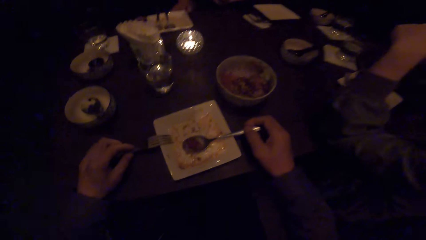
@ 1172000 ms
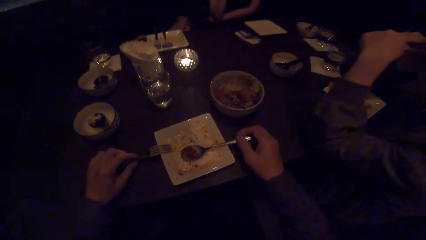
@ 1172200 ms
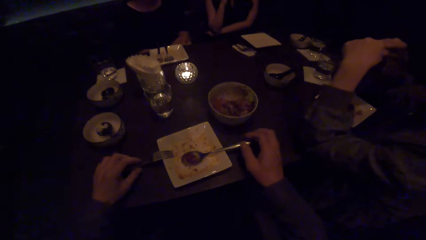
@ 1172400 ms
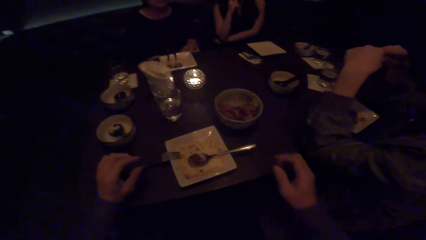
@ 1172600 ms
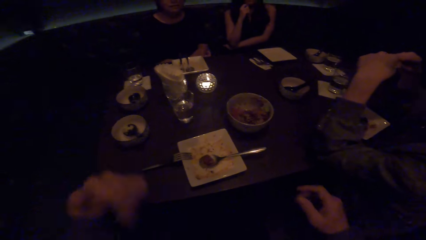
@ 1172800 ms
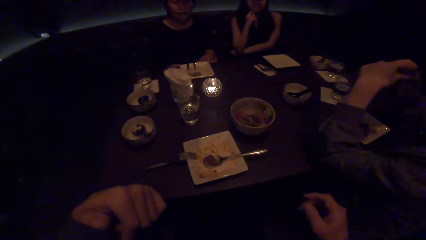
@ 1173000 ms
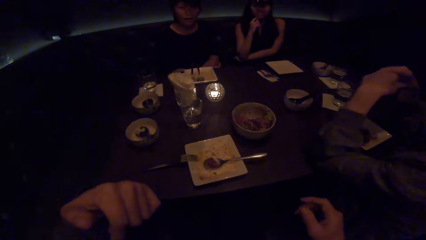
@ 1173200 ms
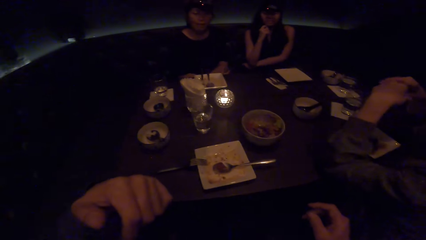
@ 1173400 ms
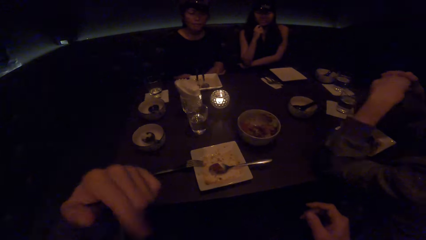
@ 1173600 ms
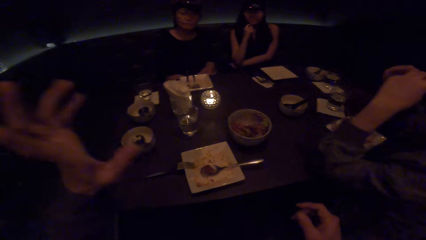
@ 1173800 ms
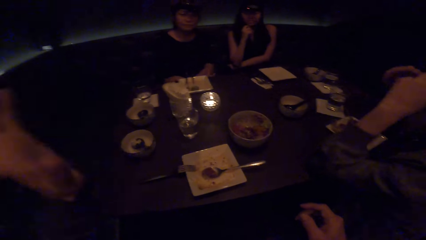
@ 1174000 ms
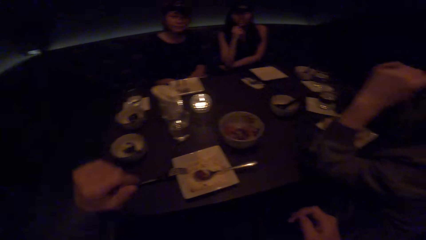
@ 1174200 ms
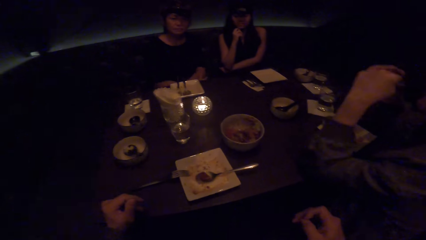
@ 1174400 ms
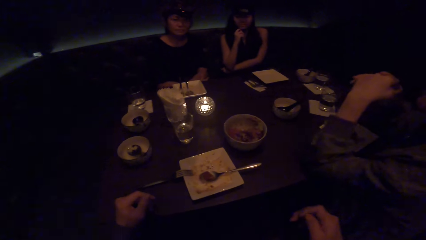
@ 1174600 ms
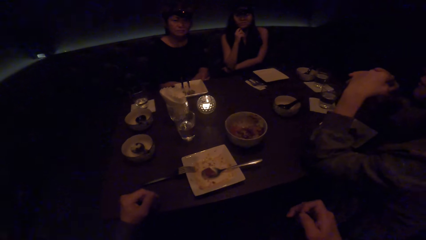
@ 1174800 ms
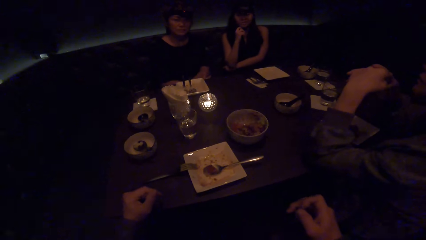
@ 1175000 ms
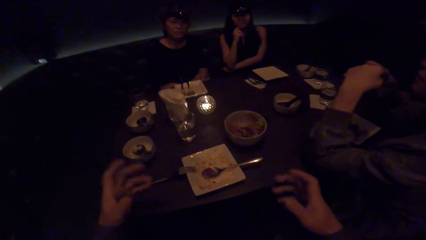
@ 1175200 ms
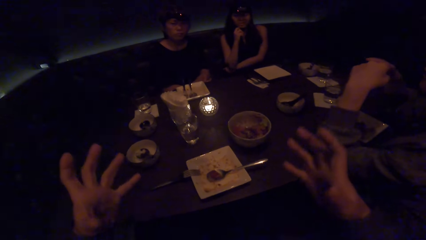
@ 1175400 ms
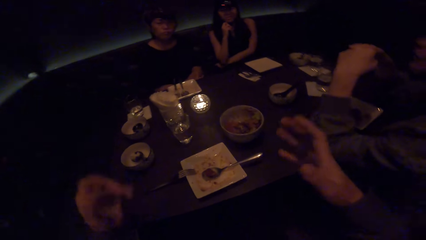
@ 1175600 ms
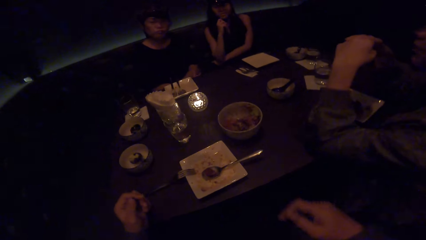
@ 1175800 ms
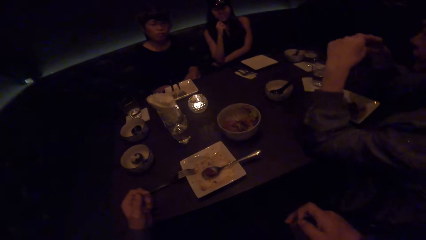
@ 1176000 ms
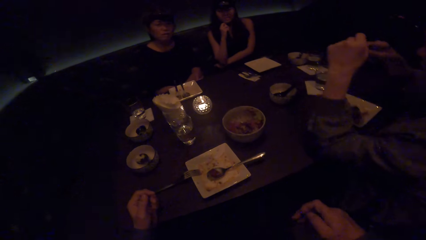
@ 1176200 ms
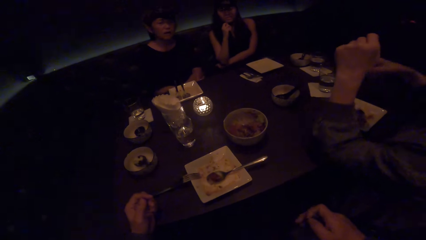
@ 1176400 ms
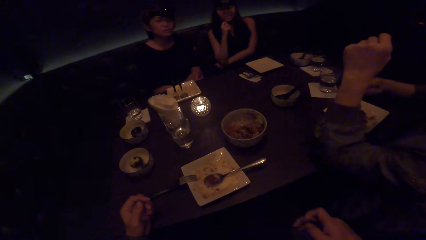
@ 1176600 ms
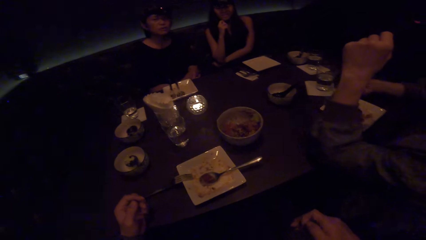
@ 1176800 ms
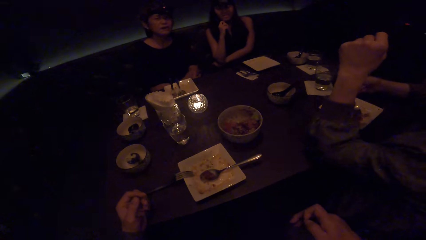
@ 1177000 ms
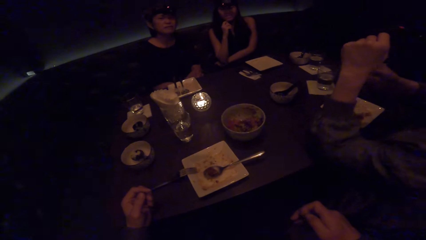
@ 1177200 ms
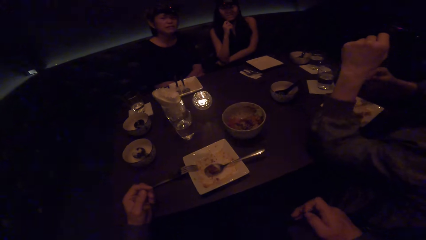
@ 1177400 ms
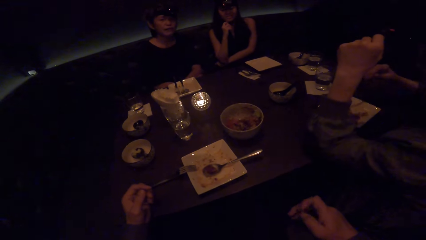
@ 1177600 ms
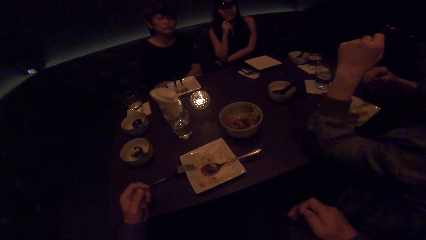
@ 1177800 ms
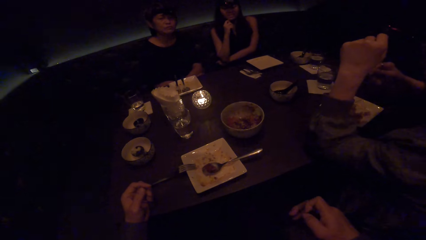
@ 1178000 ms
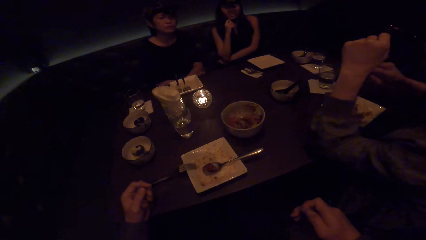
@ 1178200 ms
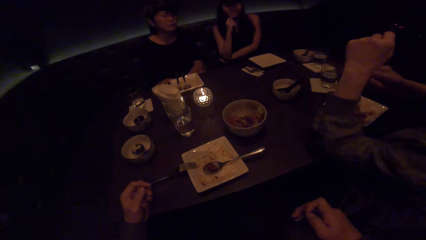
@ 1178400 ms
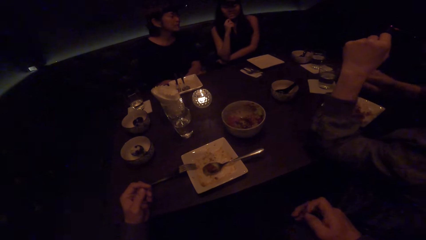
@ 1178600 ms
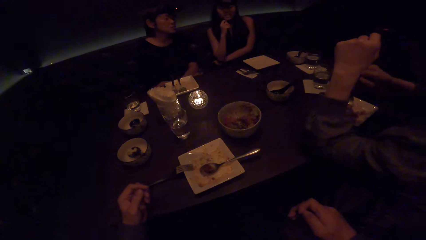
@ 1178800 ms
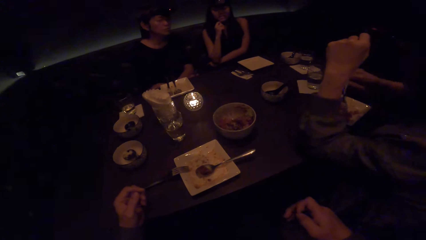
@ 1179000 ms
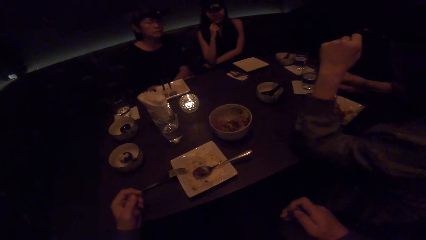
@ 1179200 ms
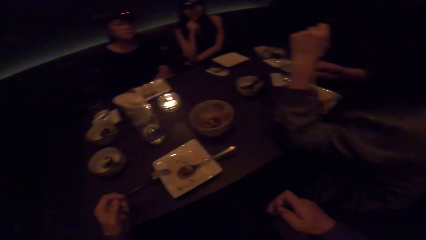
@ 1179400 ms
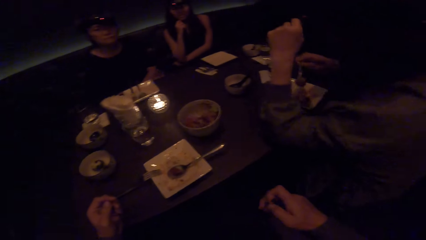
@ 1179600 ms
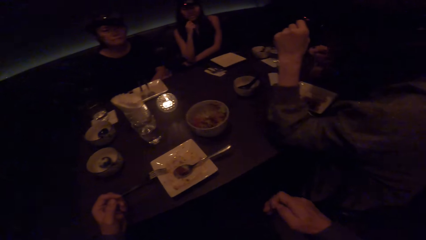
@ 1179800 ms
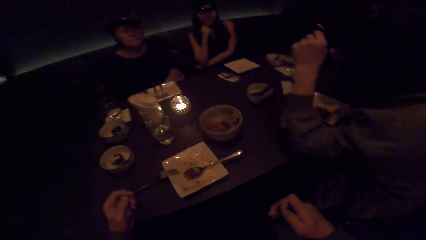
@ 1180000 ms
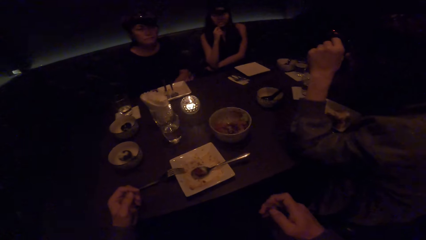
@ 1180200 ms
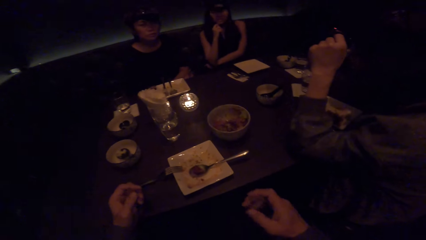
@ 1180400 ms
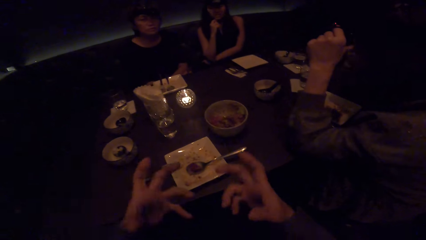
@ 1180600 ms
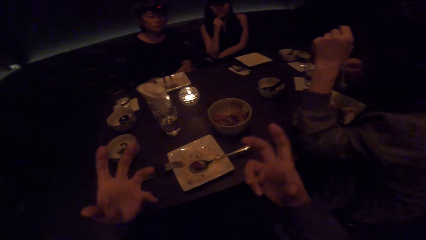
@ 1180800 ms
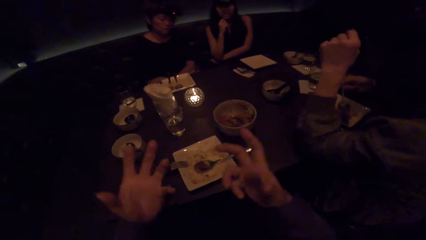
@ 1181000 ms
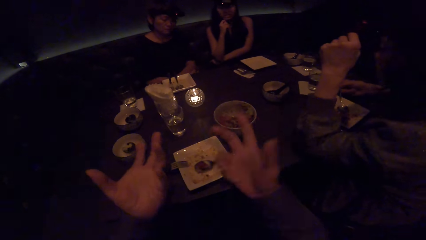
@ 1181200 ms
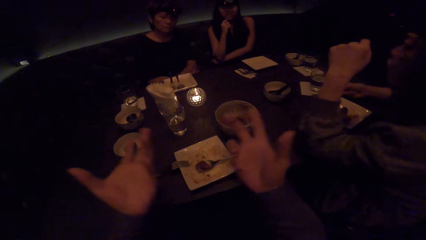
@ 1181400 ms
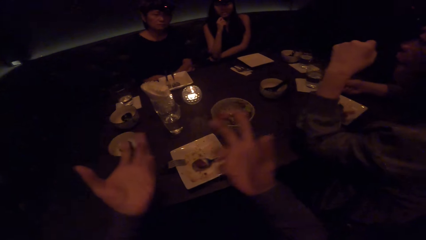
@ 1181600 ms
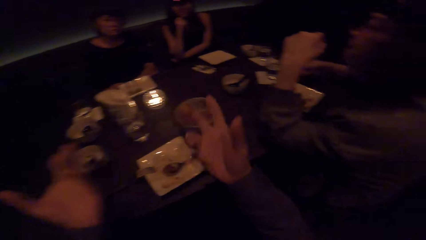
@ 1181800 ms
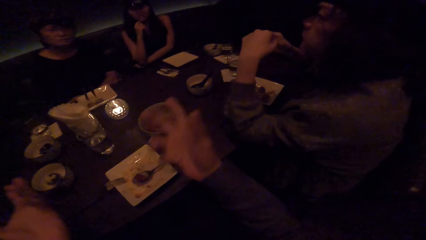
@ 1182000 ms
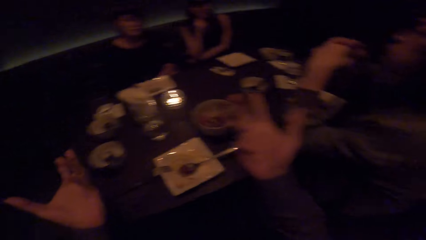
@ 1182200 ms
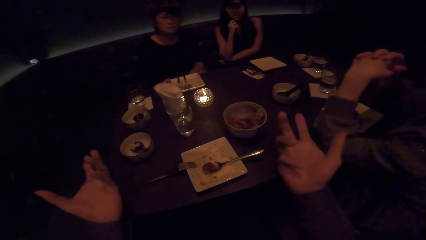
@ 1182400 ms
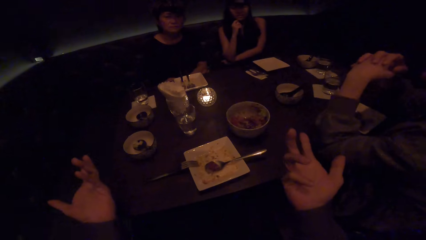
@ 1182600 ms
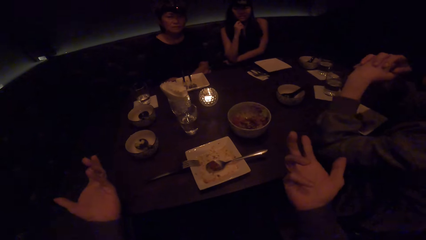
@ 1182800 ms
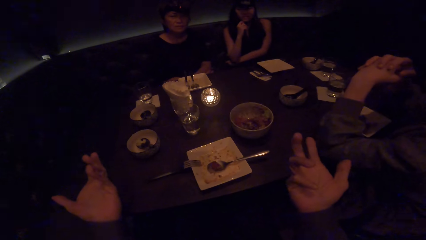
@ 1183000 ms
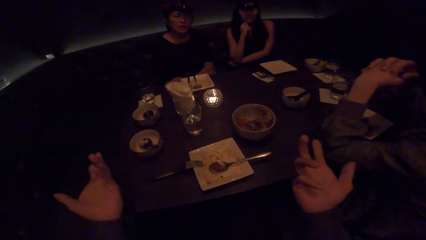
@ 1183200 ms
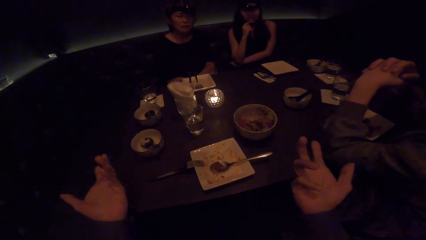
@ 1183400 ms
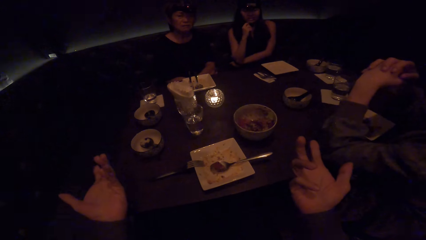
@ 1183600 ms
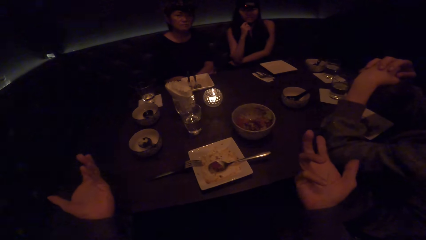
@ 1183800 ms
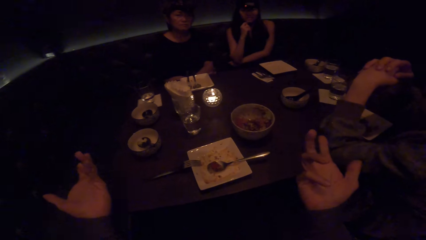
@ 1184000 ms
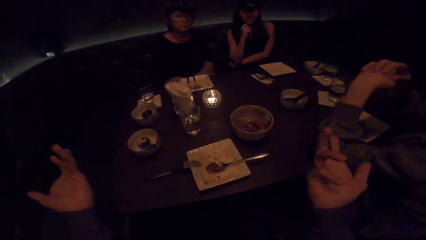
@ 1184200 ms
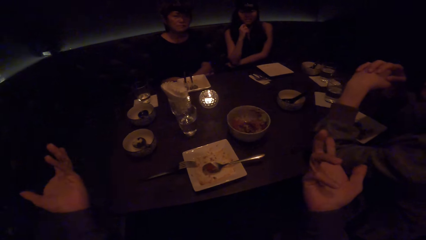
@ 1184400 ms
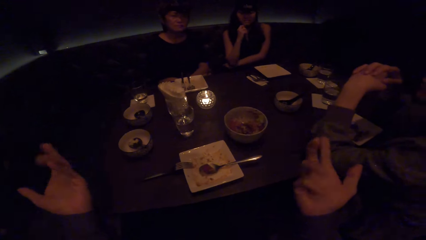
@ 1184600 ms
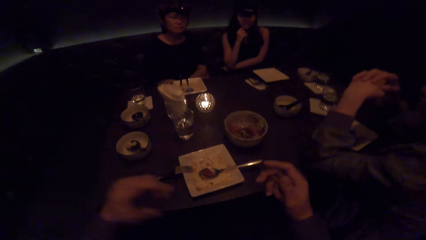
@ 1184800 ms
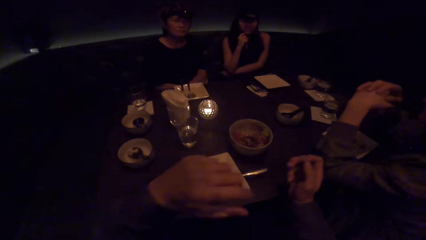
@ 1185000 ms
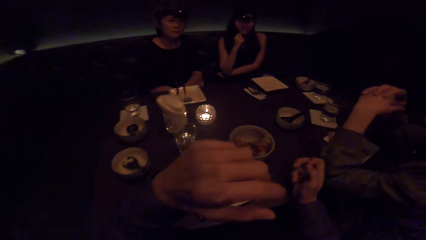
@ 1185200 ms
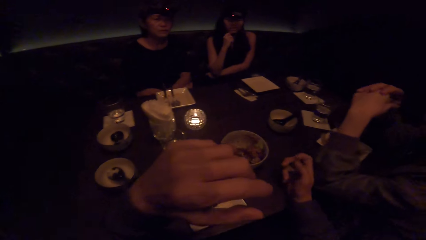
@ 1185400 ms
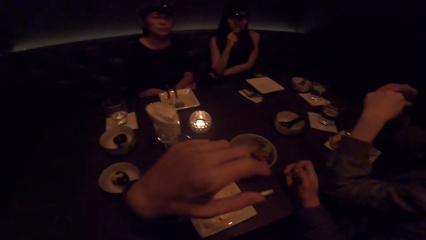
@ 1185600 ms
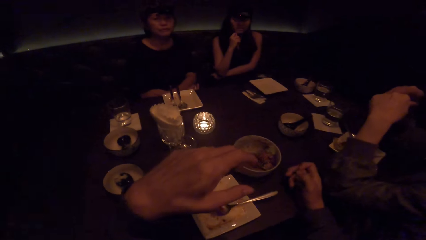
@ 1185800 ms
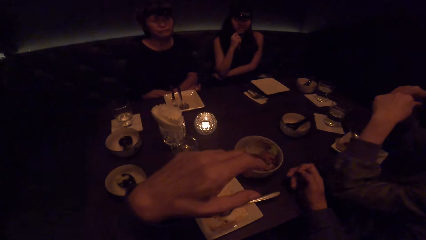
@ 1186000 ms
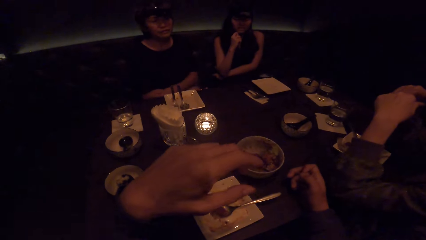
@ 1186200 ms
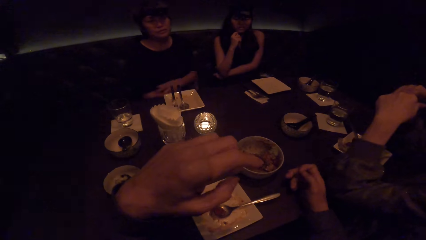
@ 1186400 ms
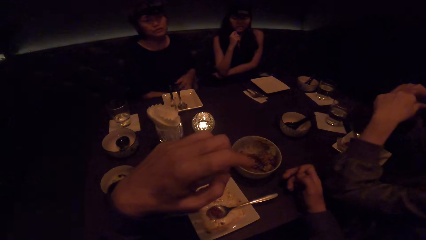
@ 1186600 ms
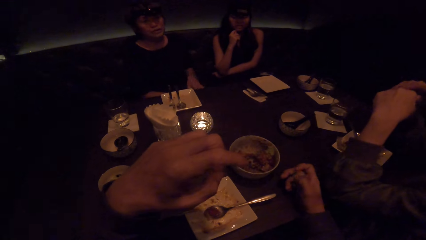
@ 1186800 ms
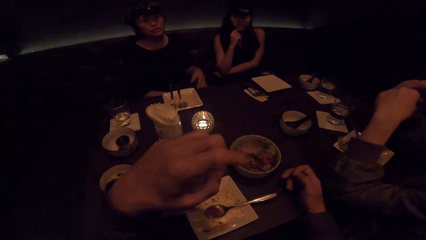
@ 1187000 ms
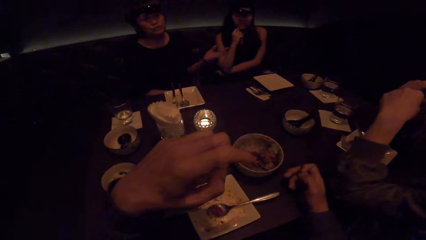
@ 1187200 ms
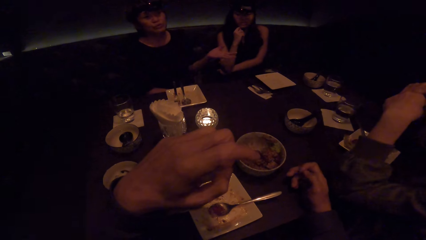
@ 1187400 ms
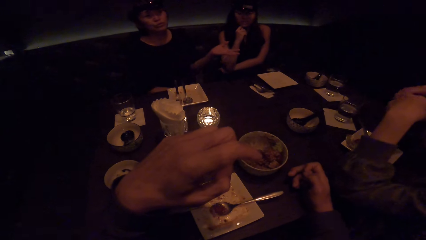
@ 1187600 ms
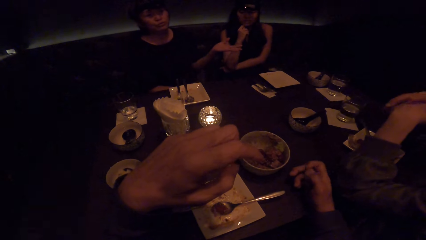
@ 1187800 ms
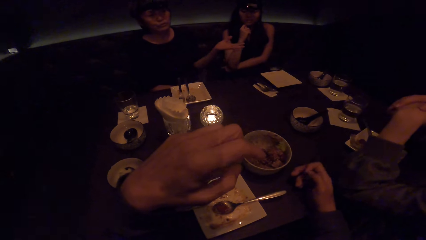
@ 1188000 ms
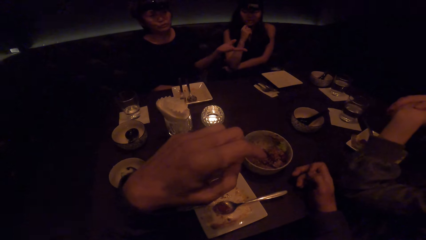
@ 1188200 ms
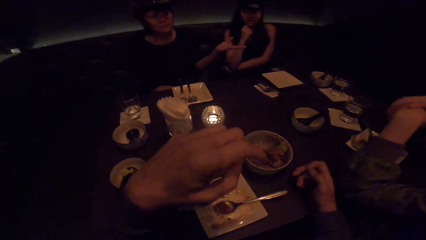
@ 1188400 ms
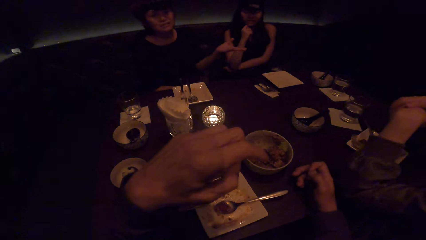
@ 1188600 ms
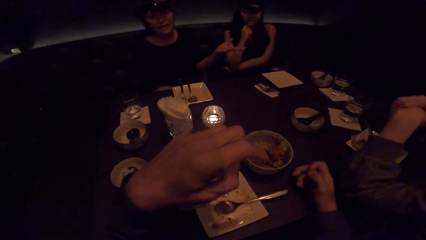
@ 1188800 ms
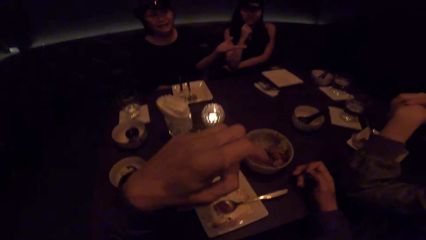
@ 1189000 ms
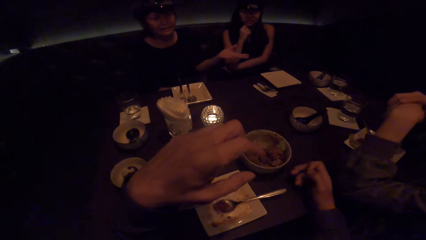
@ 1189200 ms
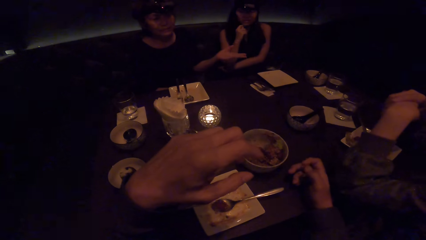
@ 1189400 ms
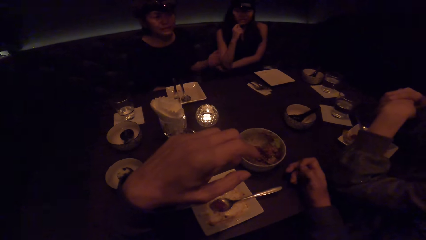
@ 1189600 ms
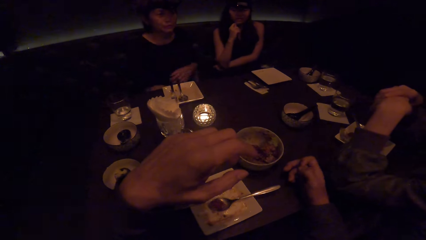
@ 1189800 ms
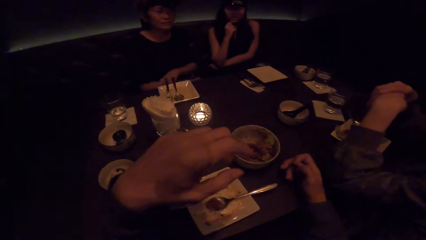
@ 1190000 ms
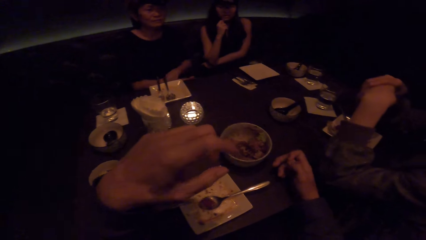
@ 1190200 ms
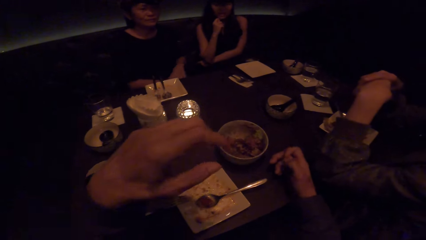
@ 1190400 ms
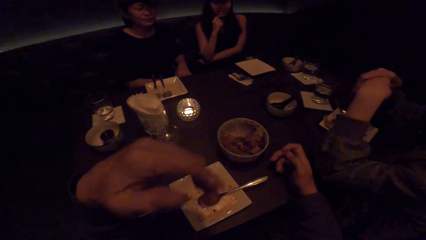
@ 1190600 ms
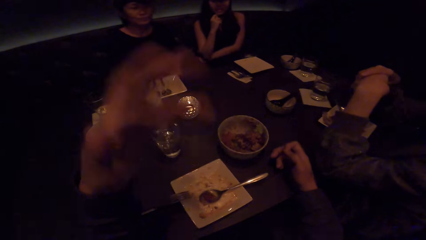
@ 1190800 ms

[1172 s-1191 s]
The camera wearer puts the spoon down and puts the fork down. They talk to a woman, another woman and a third woman. The second woman looks at the camera wearer. The third woman looks at the camera wearer. A woman scoops some food with her spoon. The woman eats the food. The second woman talks to the camera wearer.
